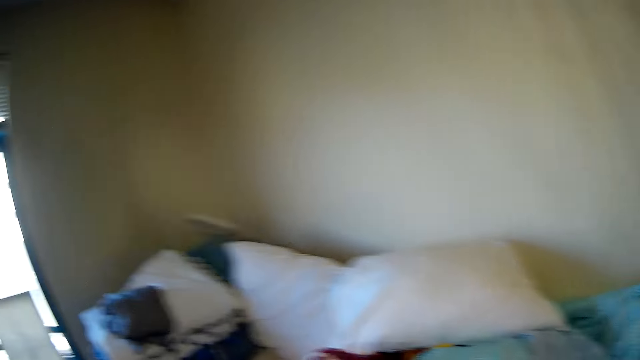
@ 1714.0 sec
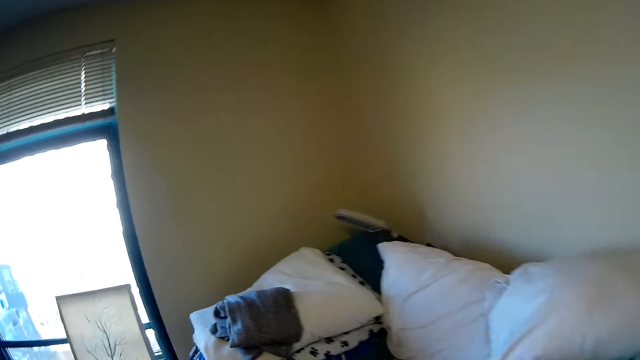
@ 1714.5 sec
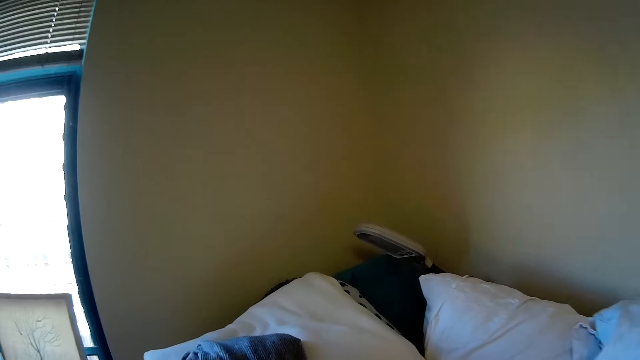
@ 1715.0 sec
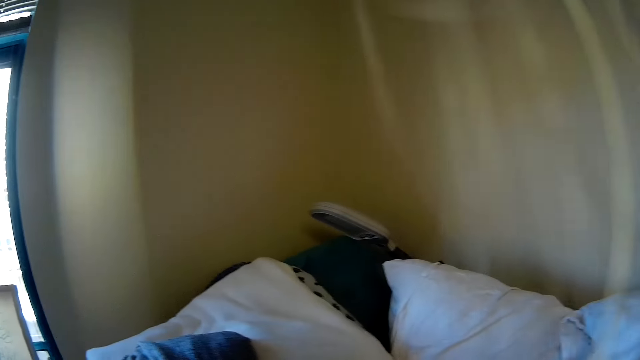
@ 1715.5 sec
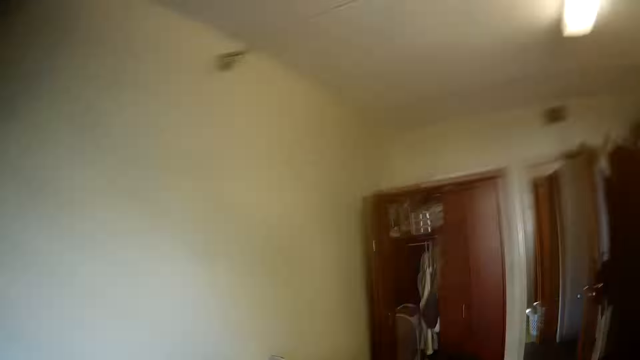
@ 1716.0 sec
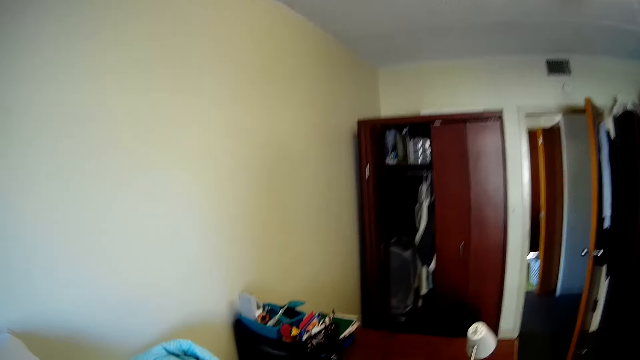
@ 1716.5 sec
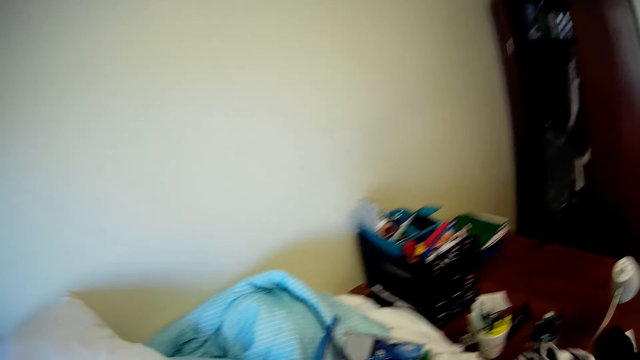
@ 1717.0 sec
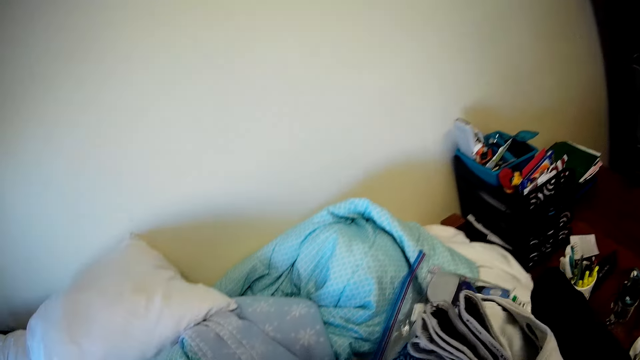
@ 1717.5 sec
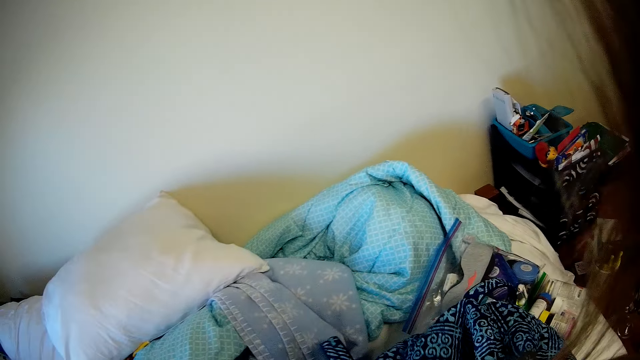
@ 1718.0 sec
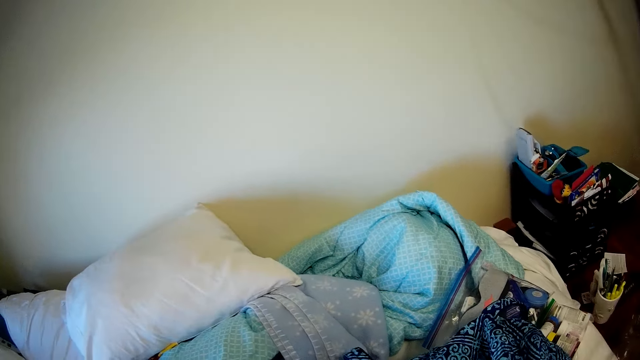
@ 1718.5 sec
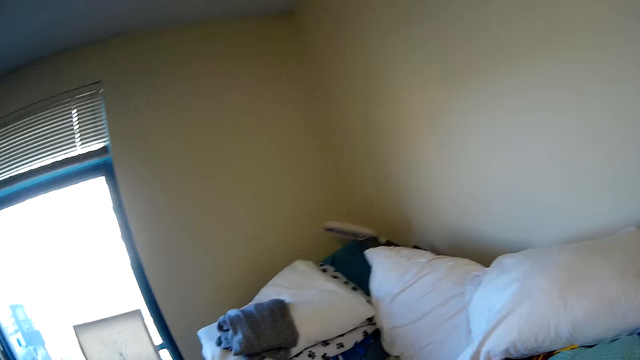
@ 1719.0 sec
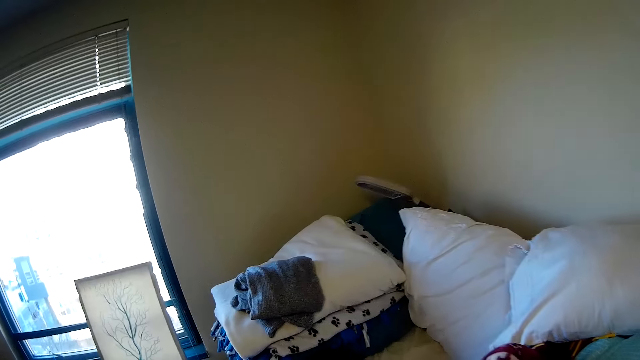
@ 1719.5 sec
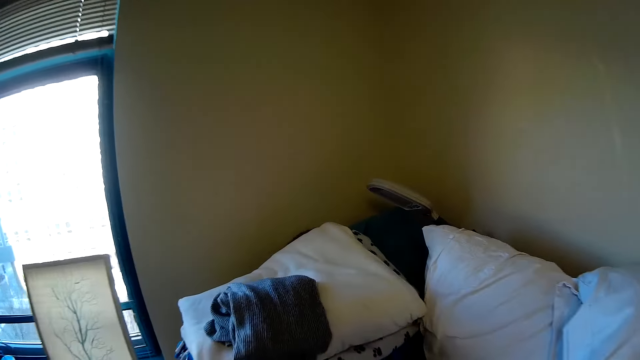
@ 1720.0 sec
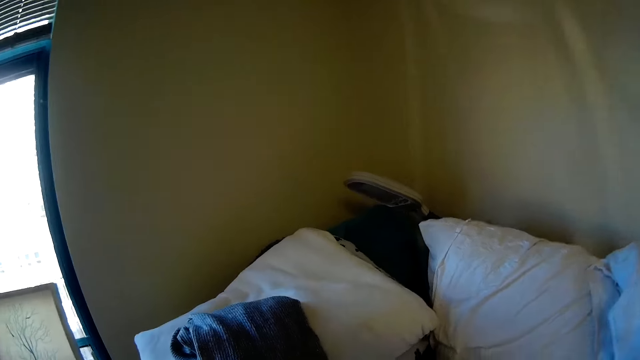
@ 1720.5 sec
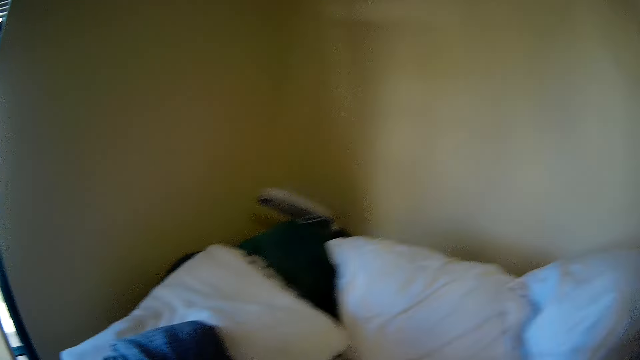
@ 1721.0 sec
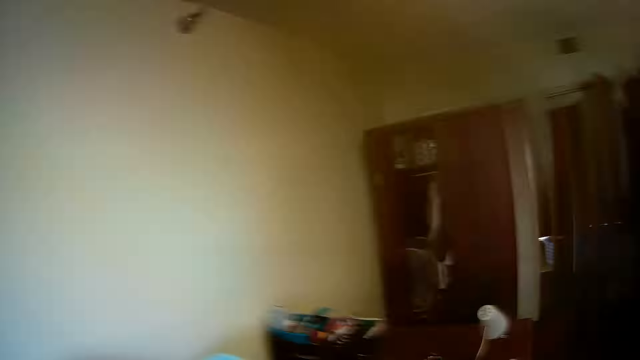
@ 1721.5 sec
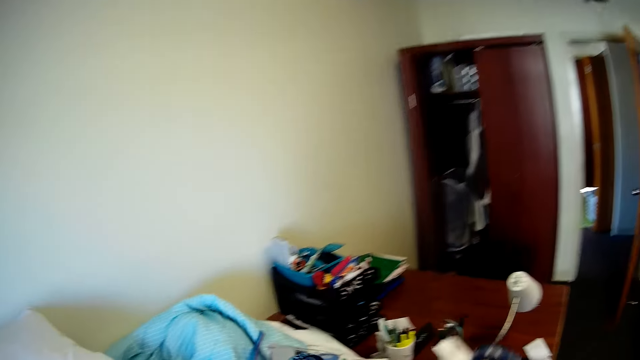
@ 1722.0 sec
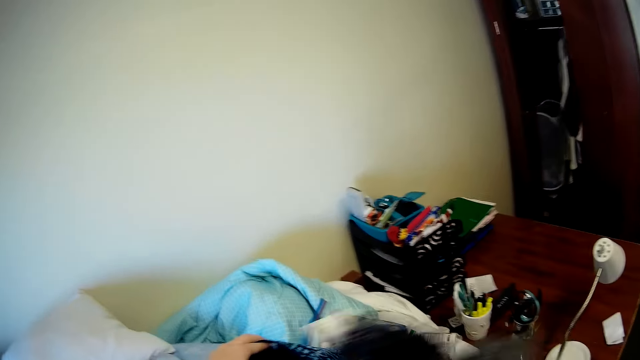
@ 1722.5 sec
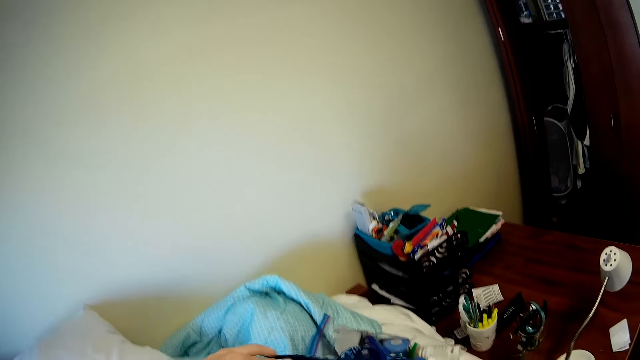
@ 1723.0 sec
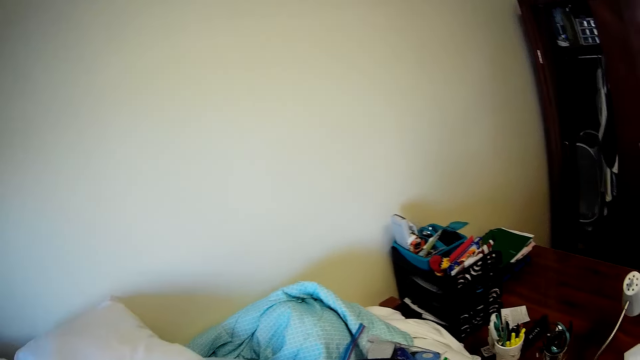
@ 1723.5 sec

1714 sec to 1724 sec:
The camera wearer looks around. They fold the cloth.

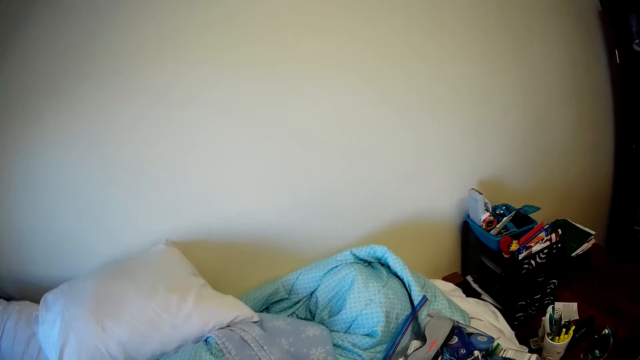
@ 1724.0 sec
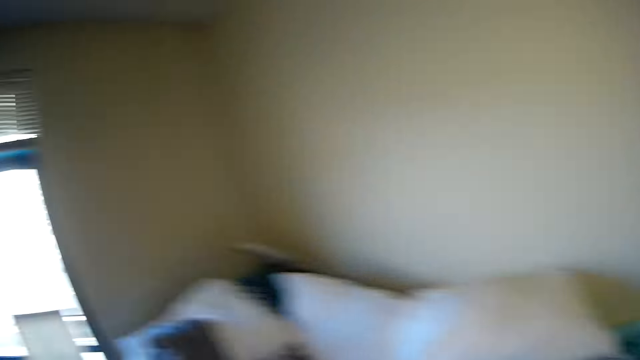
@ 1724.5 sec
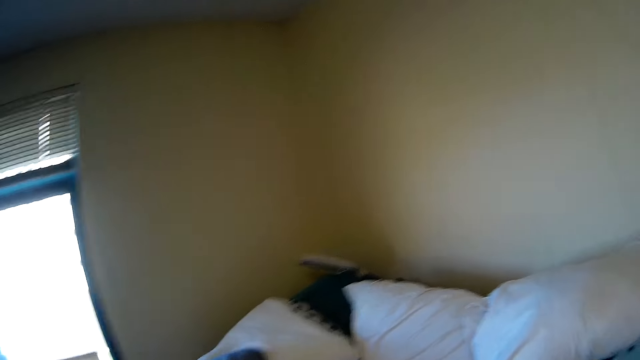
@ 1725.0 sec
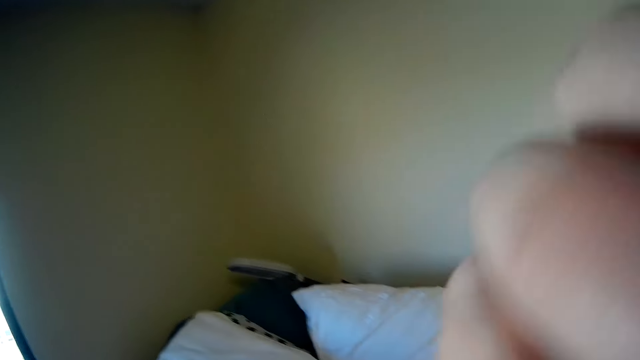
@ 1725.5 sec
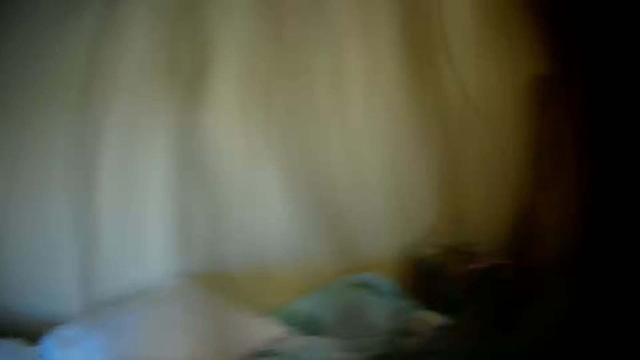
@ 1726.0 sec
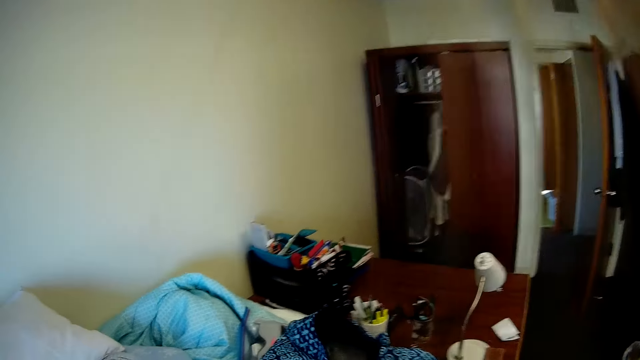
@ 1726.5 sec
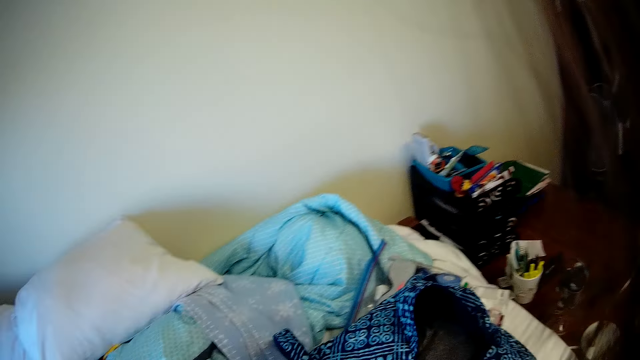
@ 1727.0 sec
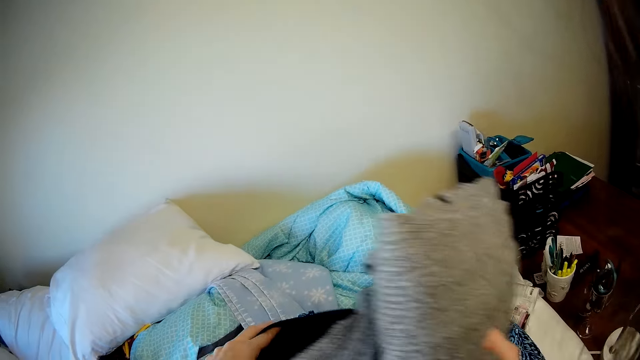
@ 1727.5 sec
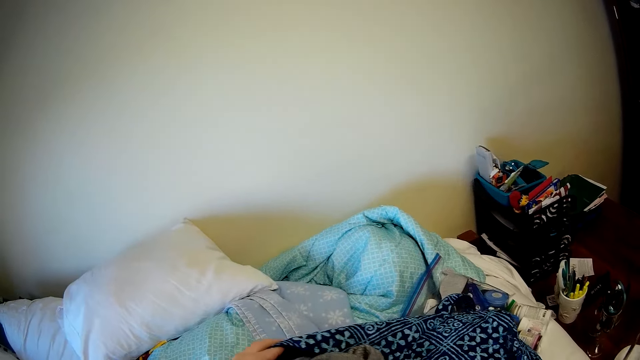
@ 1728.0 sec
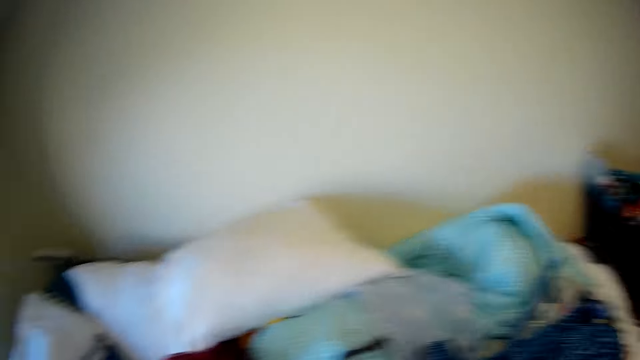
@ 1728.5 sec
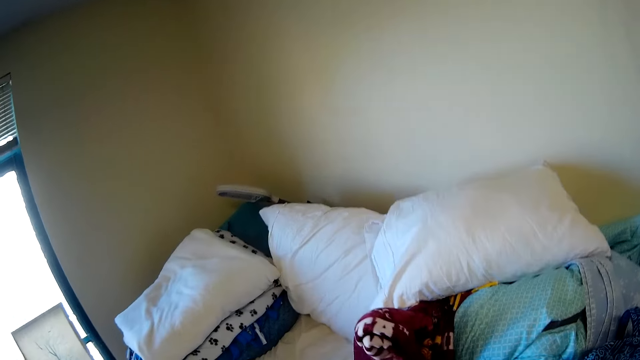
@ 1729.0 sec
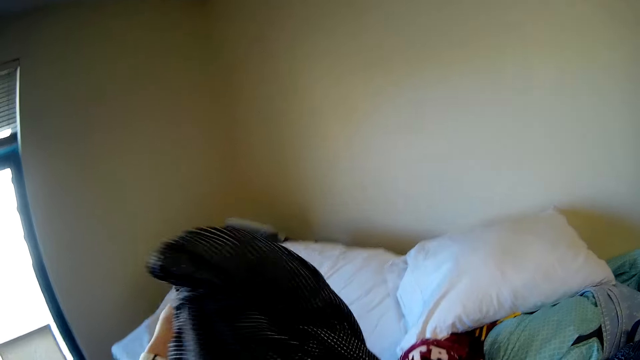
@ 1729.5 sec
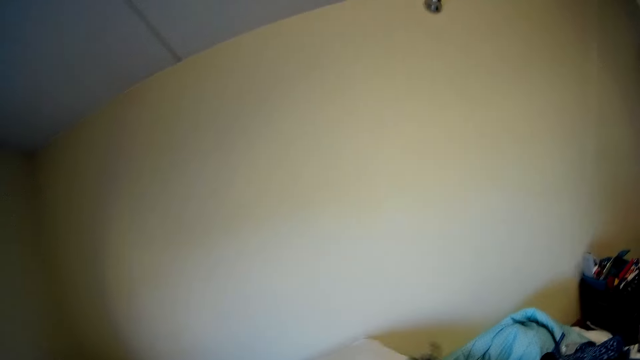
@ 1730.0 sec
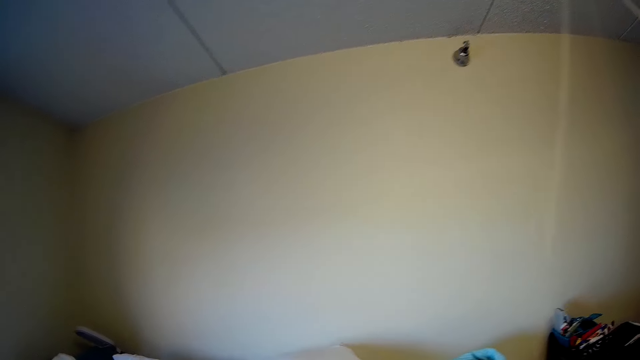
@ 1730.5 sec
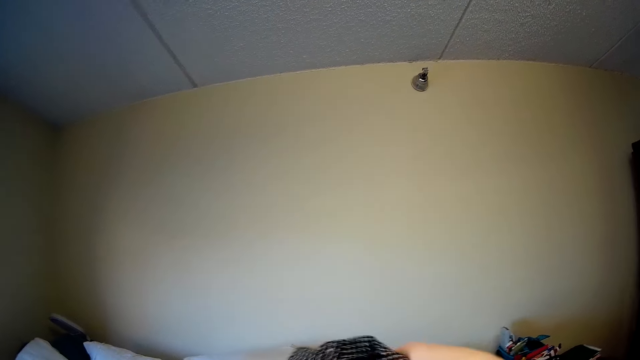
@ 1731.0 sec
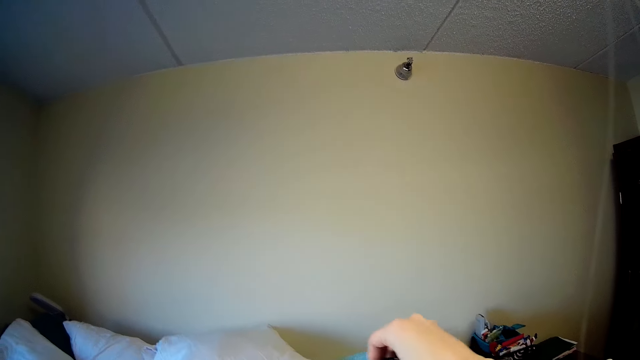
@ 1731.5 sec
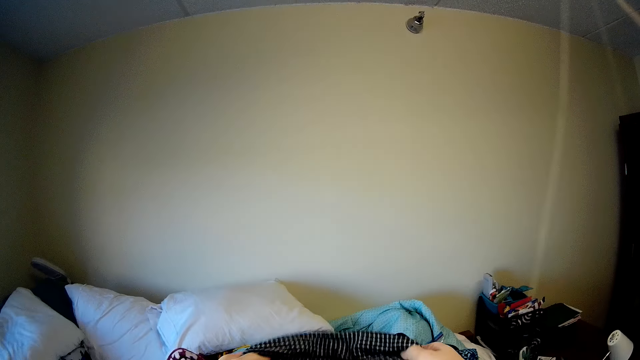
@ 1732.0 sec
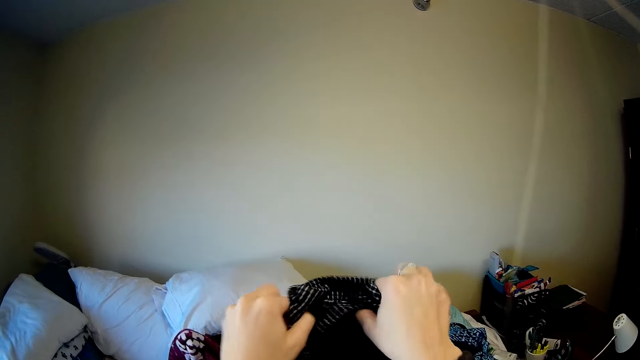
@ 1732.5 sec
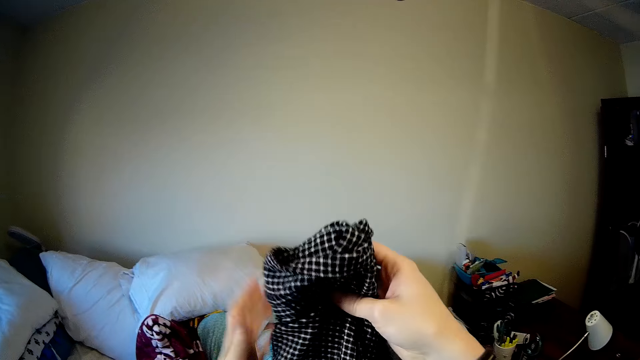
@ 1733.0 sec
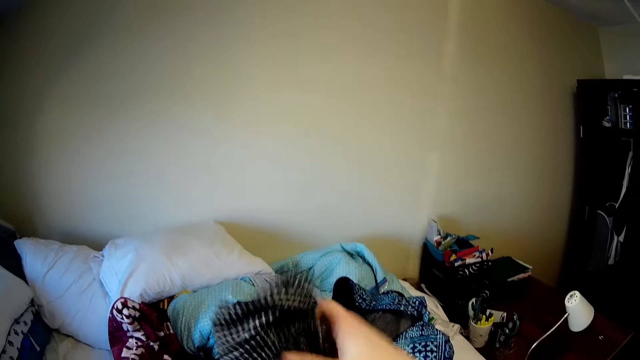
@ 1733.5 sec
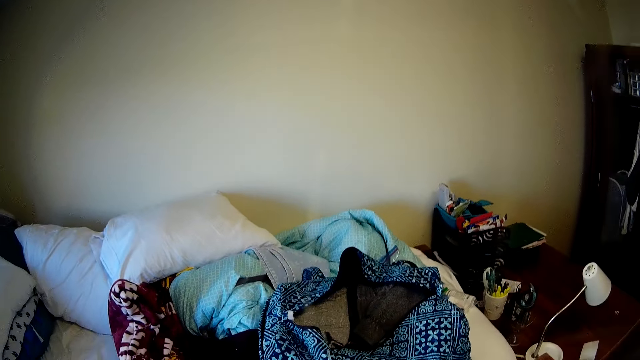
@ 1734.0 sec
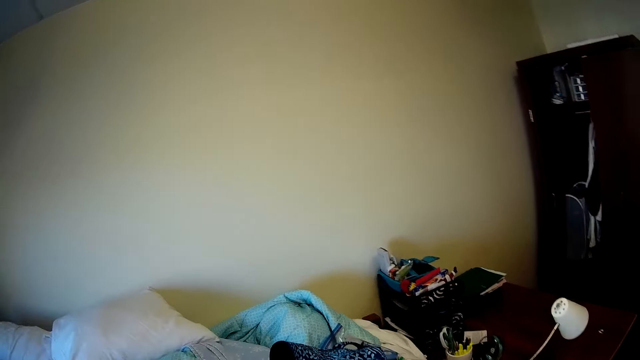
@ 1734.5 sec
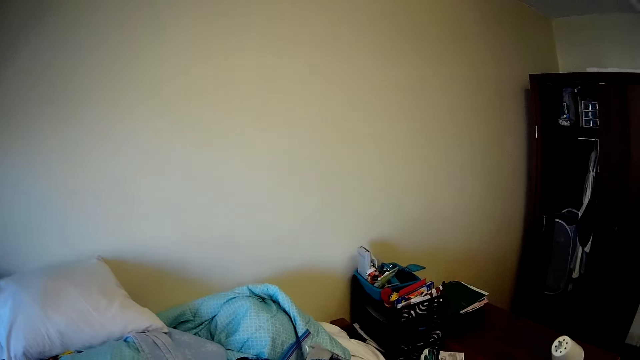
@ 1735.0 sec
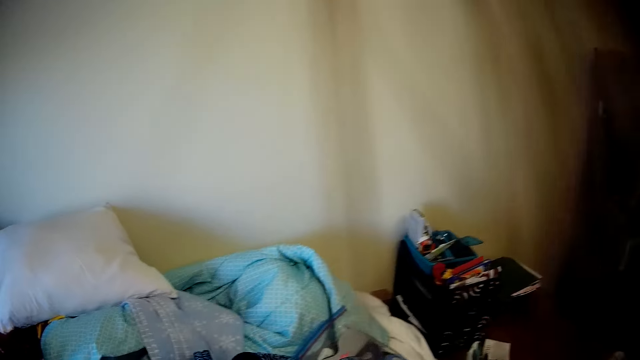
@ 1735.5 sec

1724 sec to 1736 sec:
The camera wearer looks around. They fold the cloth.
